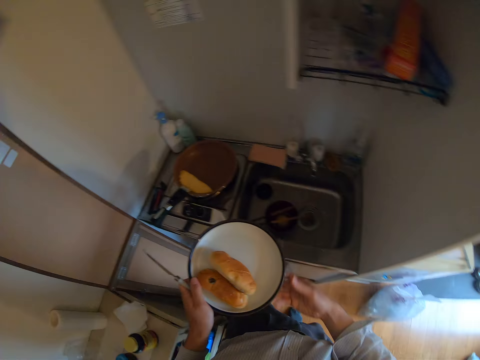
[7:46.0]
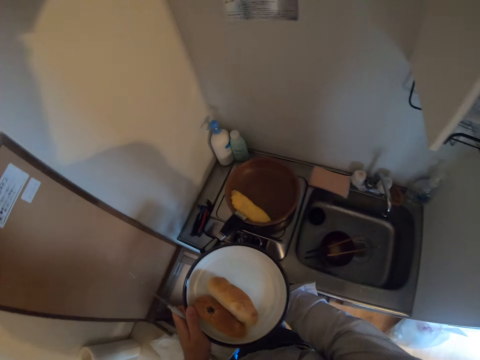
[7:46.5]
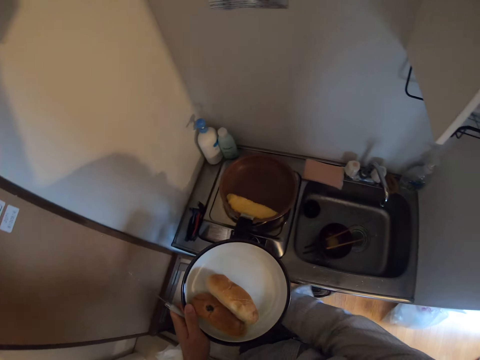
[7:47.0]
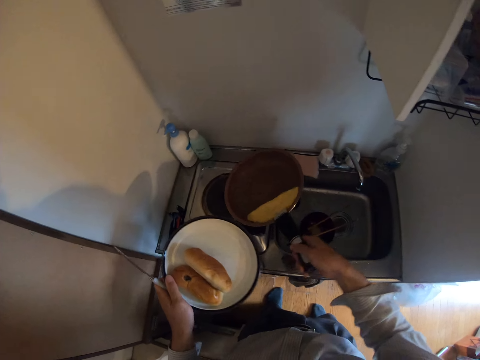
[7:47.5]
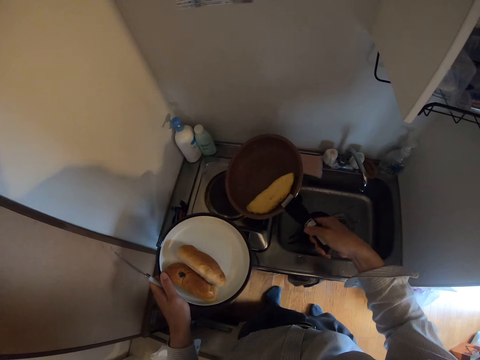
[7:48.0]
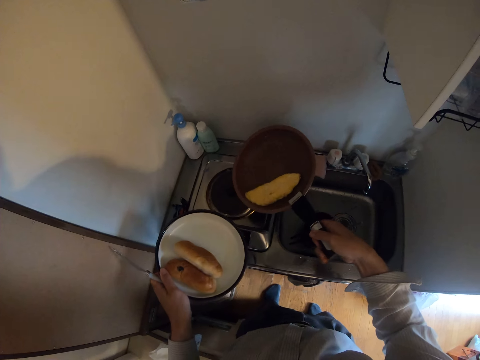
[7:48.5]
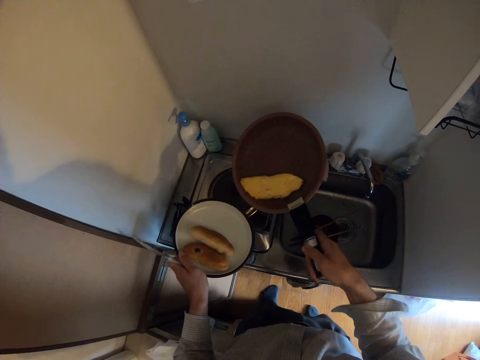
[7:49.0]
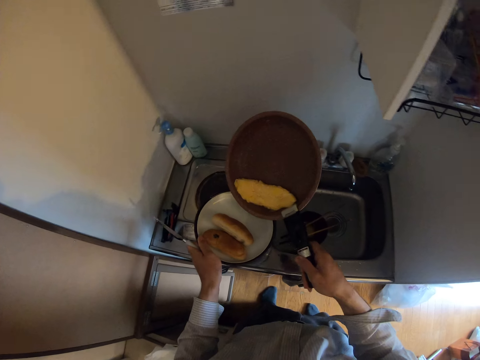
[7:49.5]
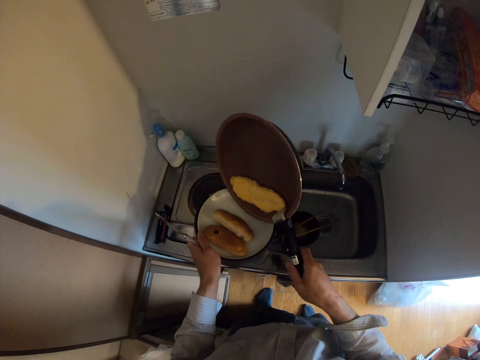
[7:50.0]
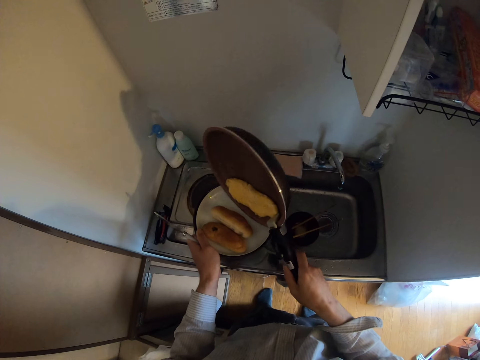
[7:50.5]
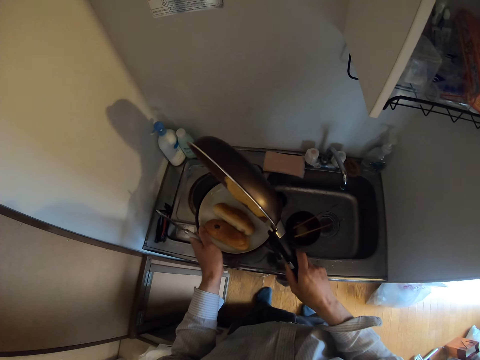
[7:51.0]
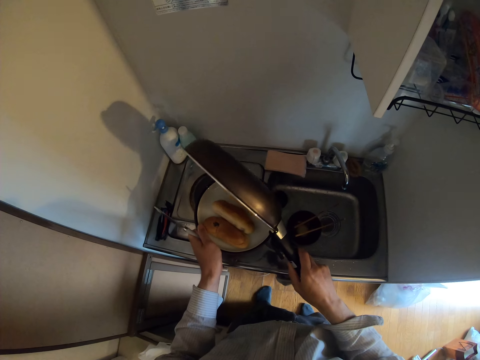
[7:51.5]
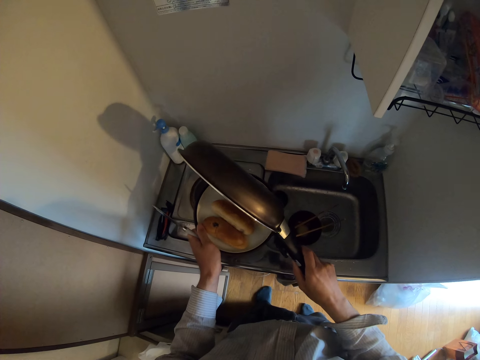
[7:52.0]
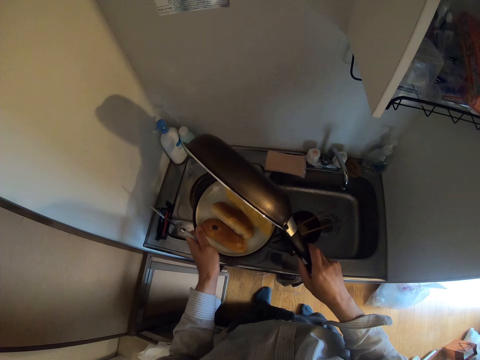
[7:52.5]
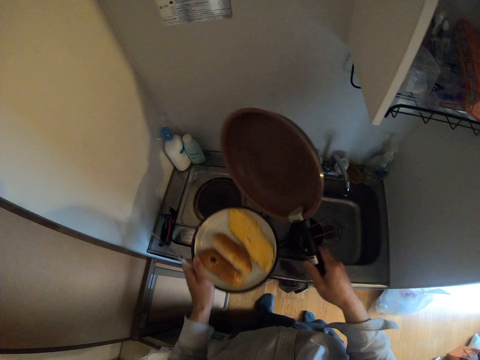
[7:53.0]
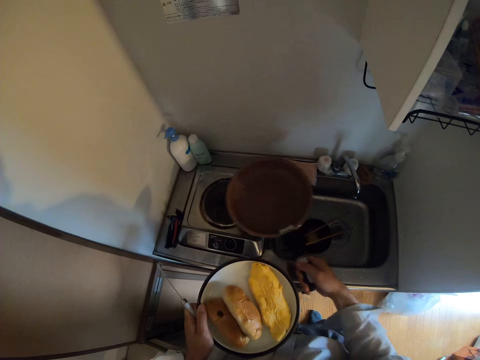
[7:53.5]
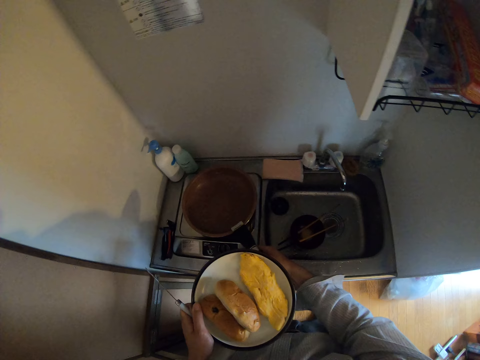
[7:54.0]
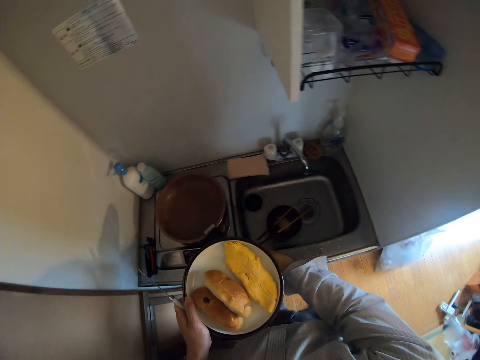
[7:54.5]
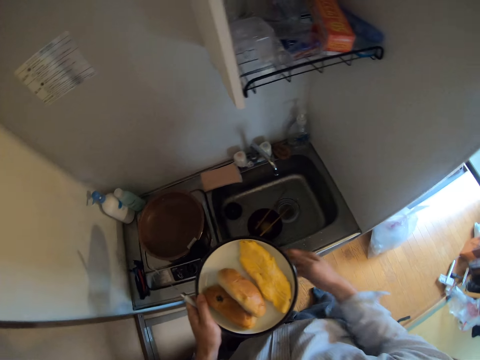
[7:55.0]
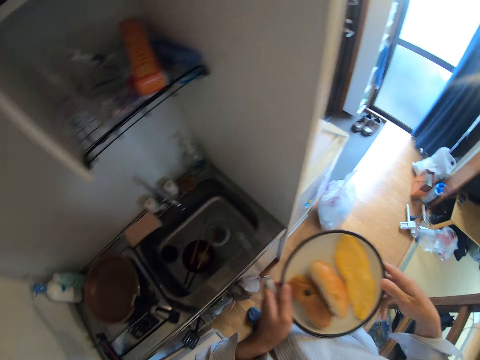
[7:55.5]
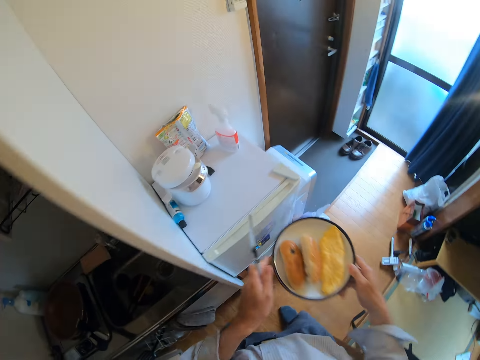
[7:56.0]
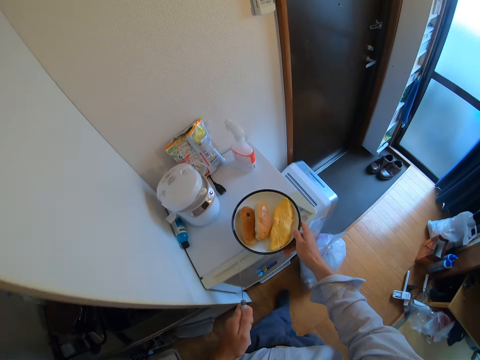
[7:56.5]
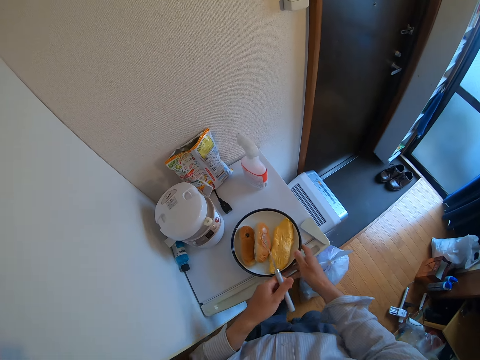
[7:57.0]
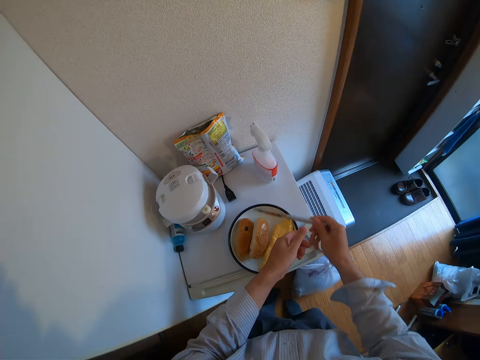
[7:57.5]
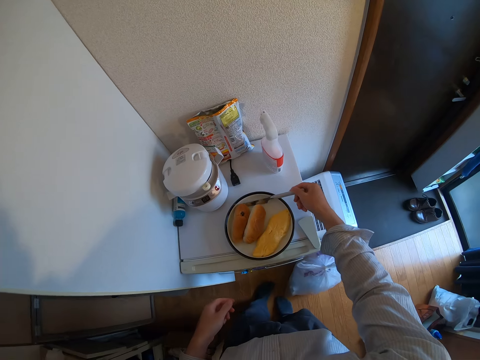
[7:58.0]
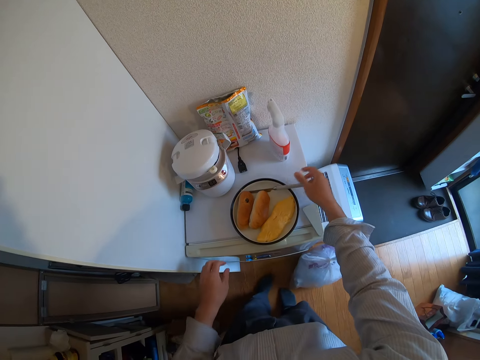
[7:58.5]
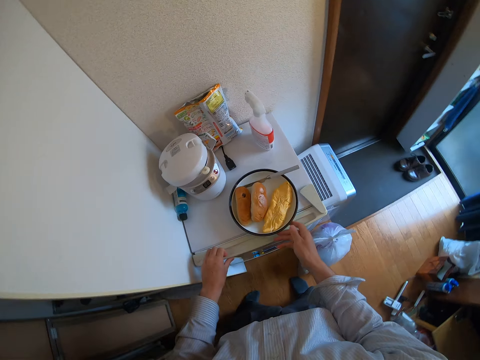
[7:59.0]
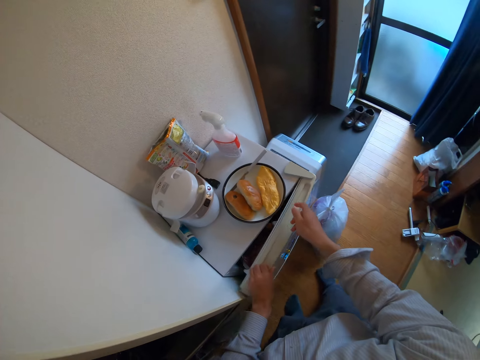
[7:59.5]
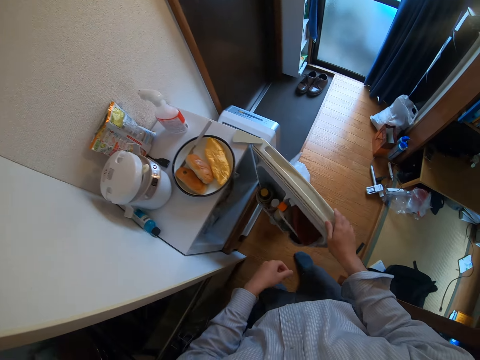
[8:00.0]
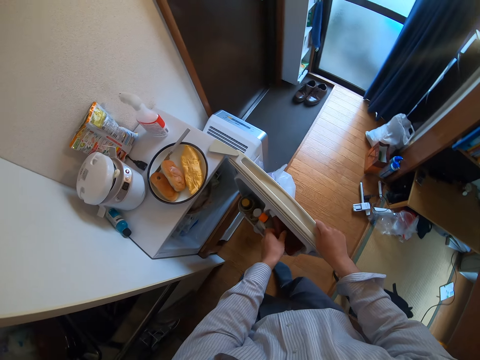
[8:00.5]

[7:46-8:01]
The camera wearer lets go of the plate and lowers his hand. He holds the pan's handle with his hand. He takes the frypan from the stove. He lifts up the pan. He moves the pan towards the plate. He places the omelette on the plate. He moves his hand towards the hot plate. He places the pan on the hot plate. He moves his hand towards the plate. He holds the plate with both hands. He moves towards the fridge. He lets go of the plate. He moves his hand forwards. He places the plate on the fridge. He places the knife on his other hand. He moves the knife towards the plate. He places the knife on the plate. He places his hand on the fridge door. He moves his hand towards him. He opens the fridge. He holds the plate with his hand. He pushes aside the plate on the fridge. He pulls on the fridge door. He places the door on his other hand. He brings out the ketchup from the fridge. He holds the bottle with his hand.

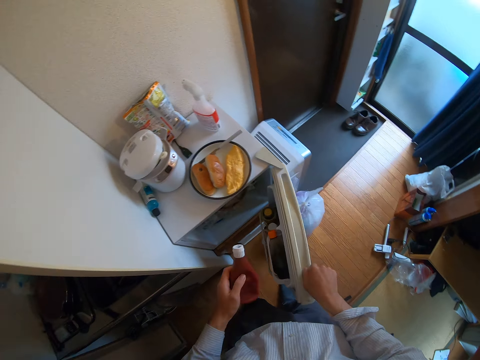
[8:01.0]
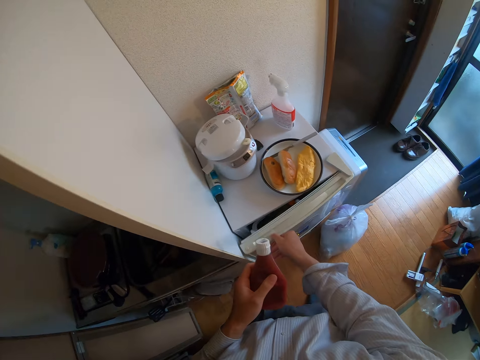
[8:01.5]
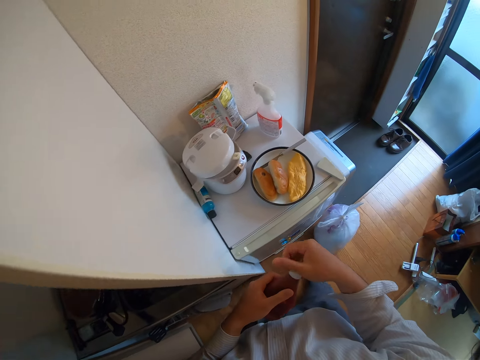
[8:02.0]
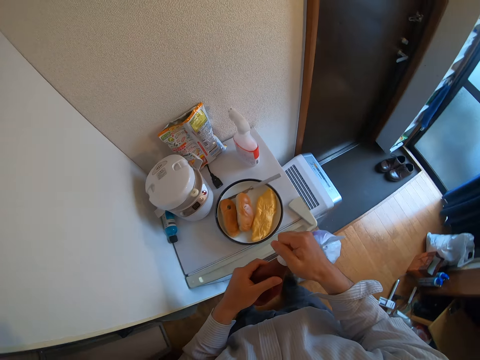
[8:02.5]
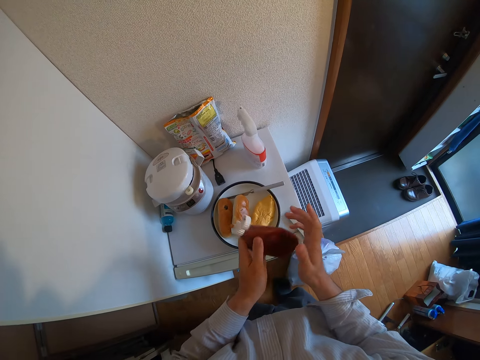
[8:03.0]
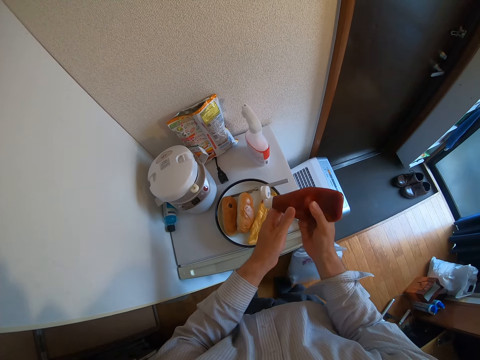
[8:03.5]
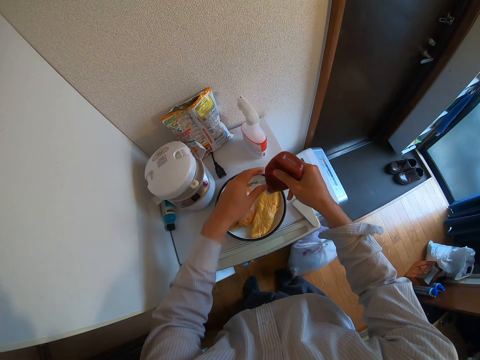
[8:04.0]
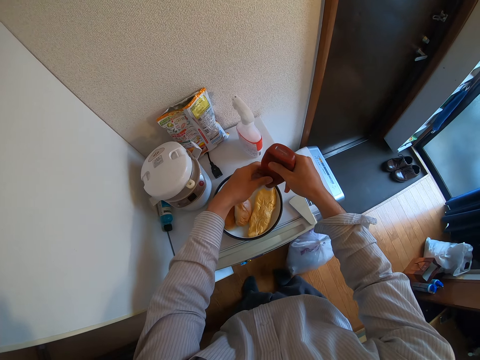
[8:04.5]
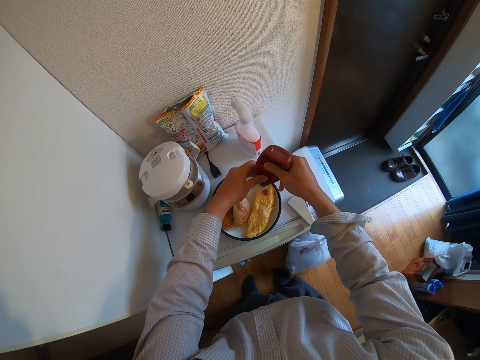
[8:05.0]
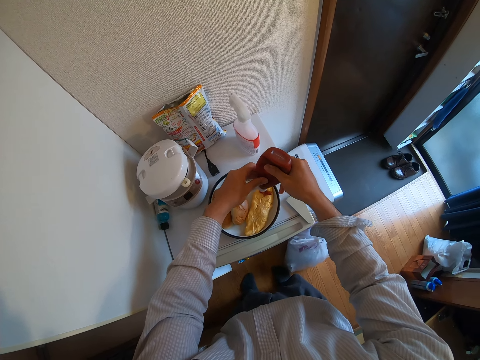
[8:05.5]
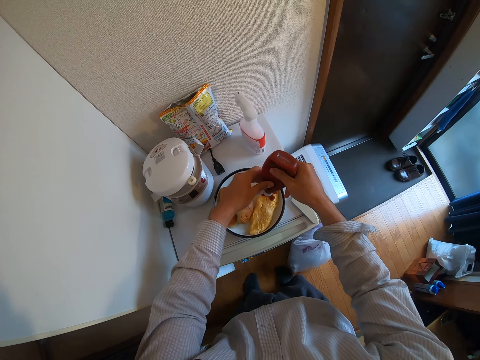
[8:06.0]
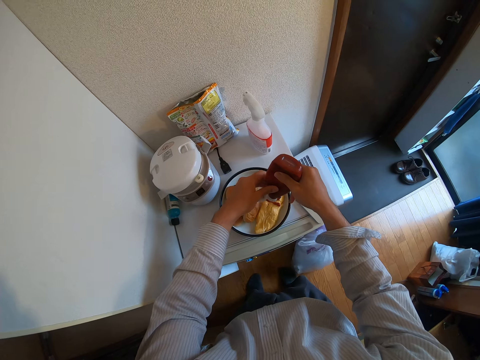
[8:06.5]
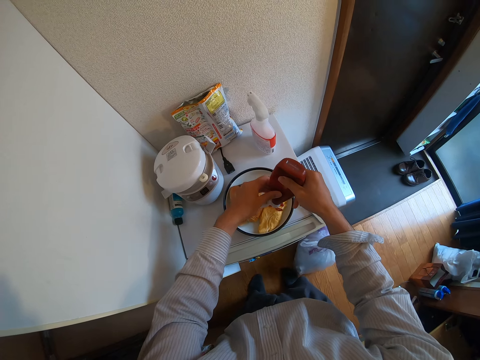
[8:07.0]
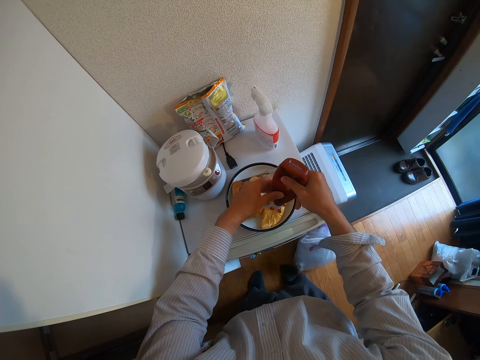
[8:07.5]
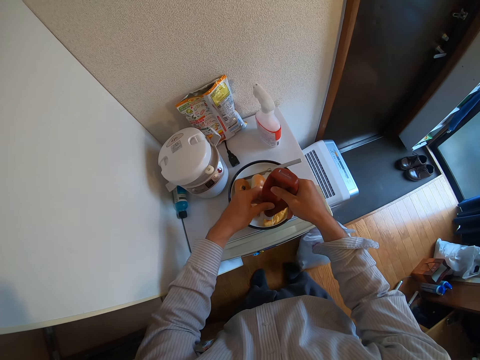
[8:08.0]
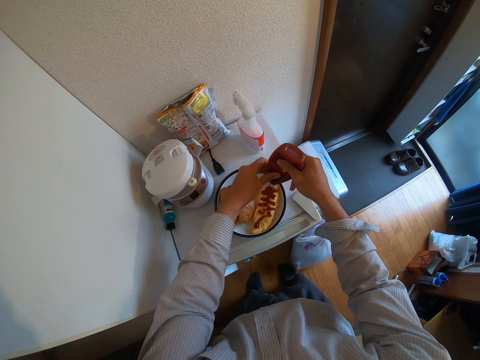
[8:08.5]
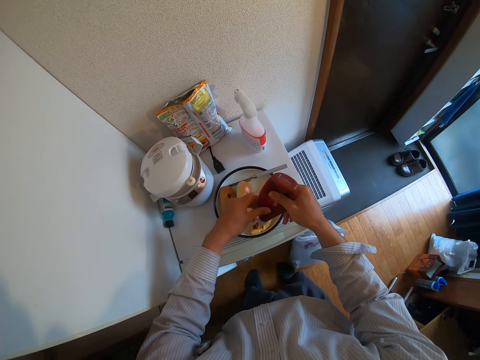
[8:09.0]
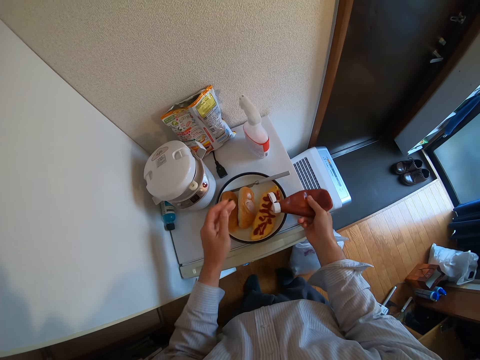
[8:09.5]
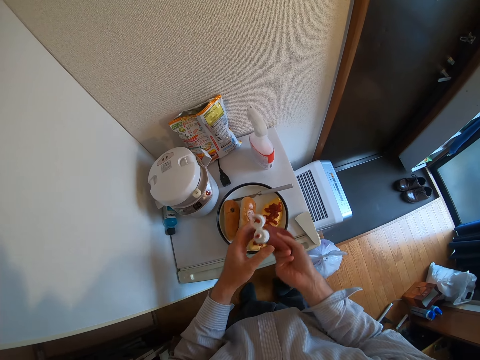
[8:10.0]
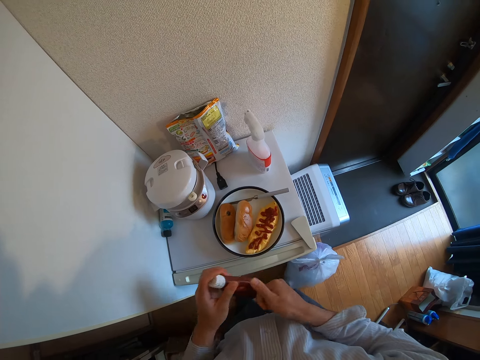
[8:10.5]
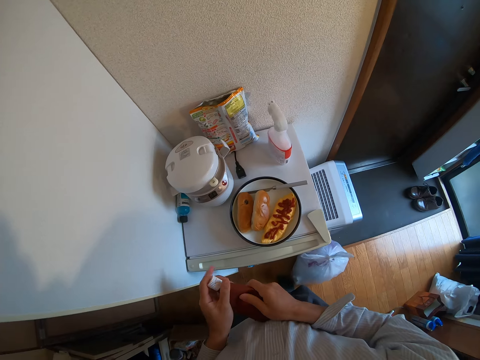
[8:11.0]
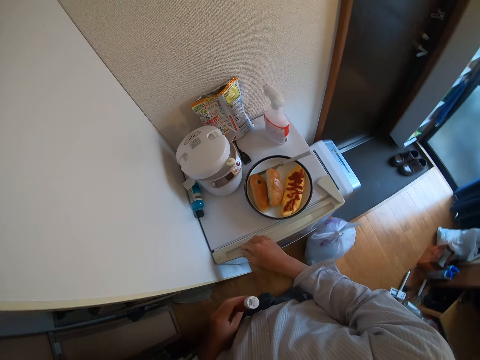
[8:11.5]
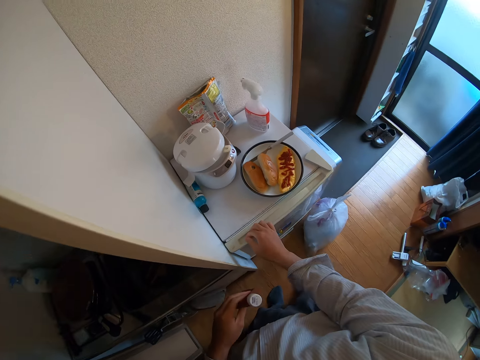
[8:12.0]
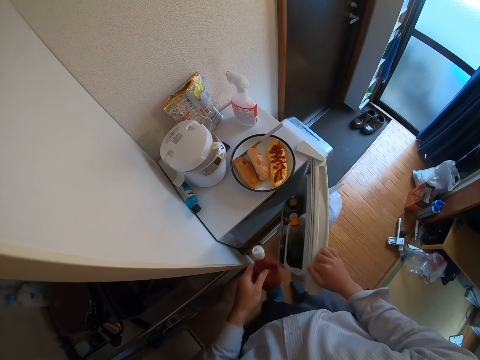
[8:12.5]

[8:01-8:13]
The camera wearer picks up the bottle. He closes the fridge. He pushes the door forwards. He moves his other hand towards the bottle and holds the bottle with both his hands. He opens the bottle's lid with his hand. He places the bottle on his other hand. He moves the bottle towards the plate. He holds the bottle with both his hands. He presses the ketchup on the egg with his hands. He spreads ketchup on the omelette. He moves the bottle away. He holds the bottle with both his hands. He closes the bottle's lid with his hand. He moves his hand forwards. He places his hand on the fridge door and pulls on the door with his hand. He opens the fridge.
